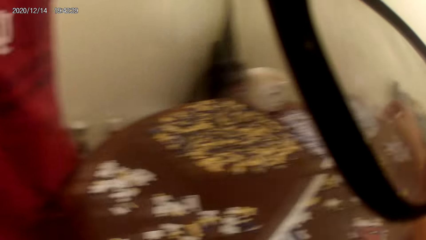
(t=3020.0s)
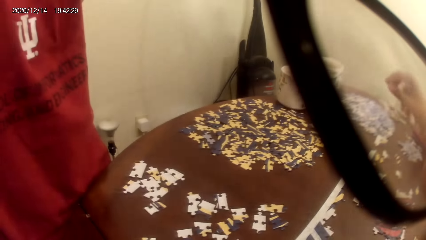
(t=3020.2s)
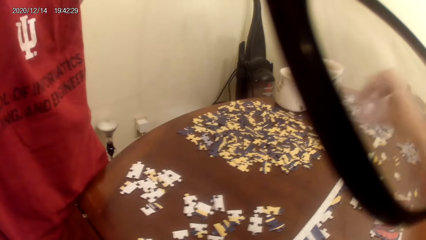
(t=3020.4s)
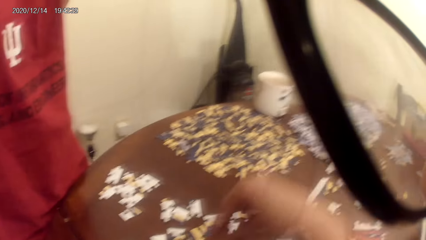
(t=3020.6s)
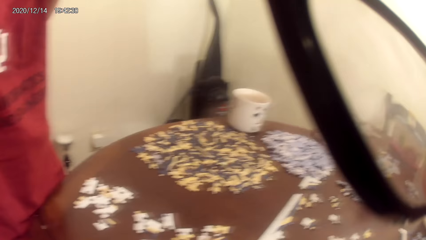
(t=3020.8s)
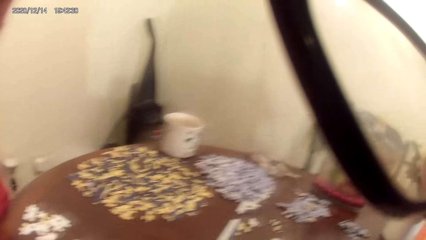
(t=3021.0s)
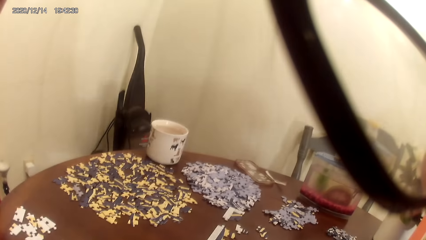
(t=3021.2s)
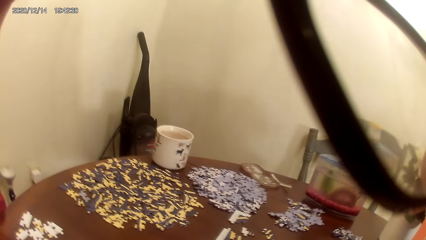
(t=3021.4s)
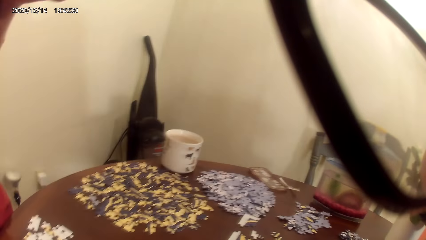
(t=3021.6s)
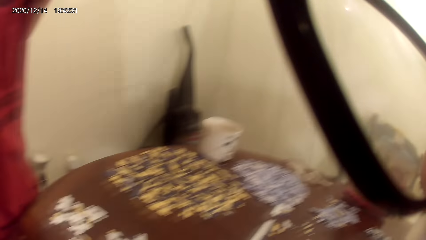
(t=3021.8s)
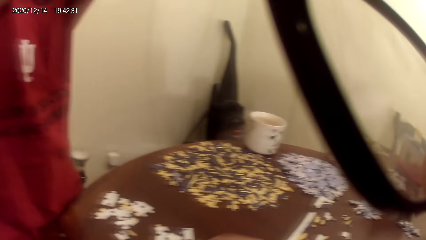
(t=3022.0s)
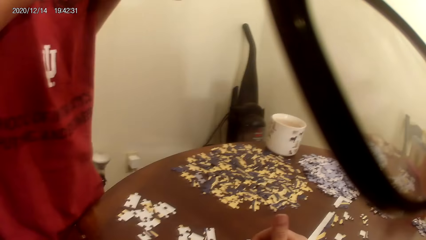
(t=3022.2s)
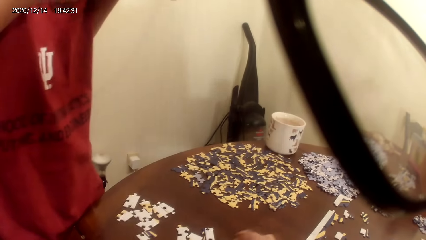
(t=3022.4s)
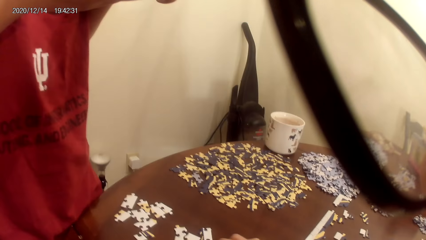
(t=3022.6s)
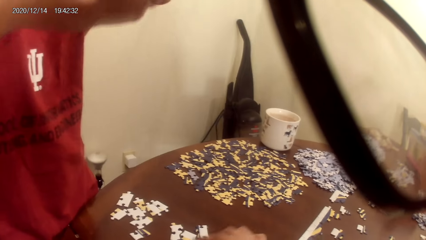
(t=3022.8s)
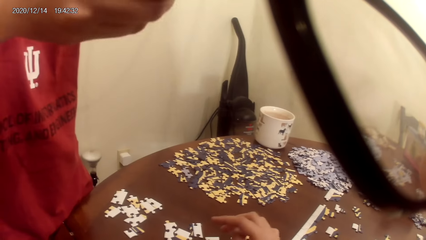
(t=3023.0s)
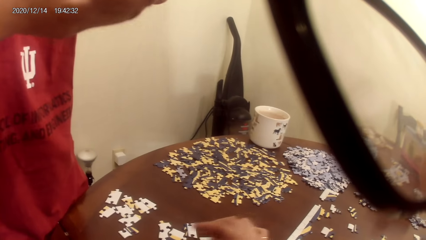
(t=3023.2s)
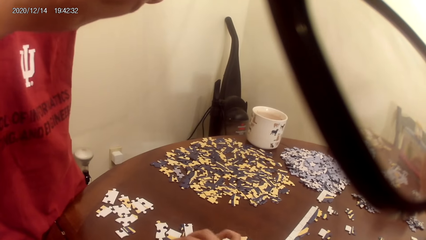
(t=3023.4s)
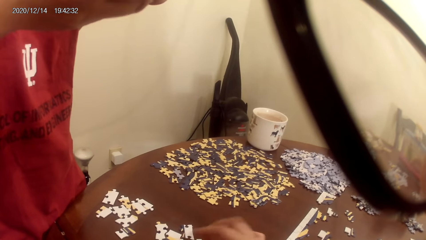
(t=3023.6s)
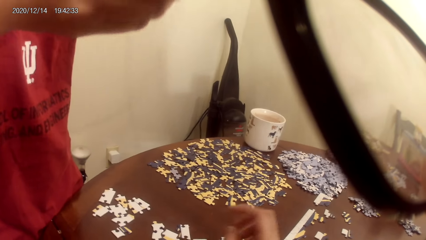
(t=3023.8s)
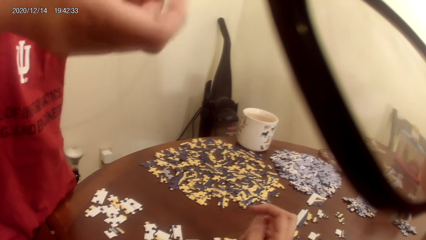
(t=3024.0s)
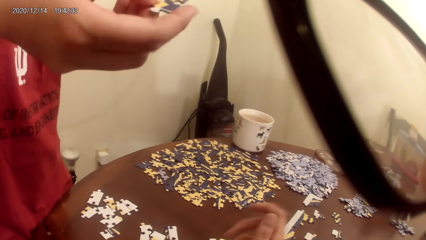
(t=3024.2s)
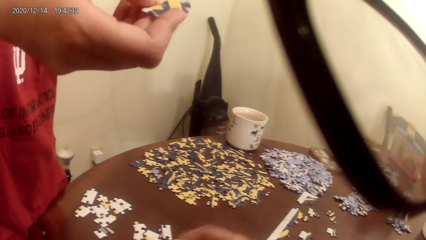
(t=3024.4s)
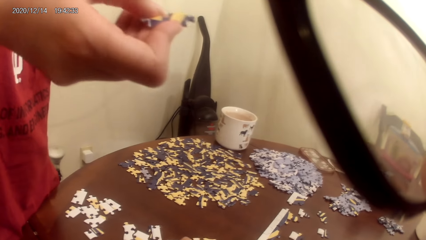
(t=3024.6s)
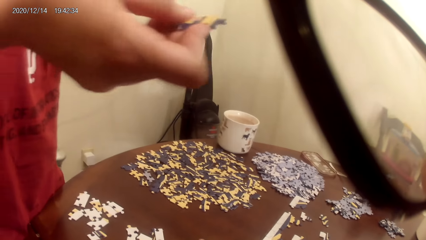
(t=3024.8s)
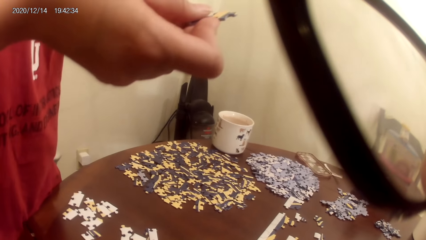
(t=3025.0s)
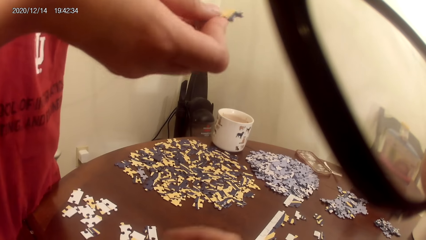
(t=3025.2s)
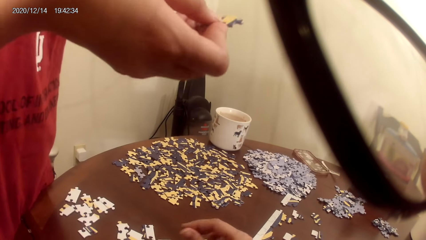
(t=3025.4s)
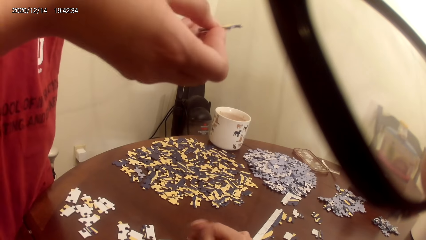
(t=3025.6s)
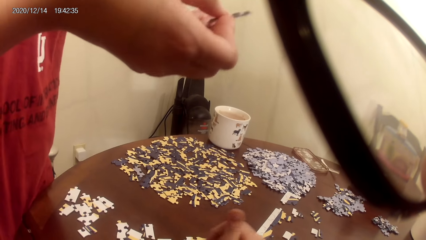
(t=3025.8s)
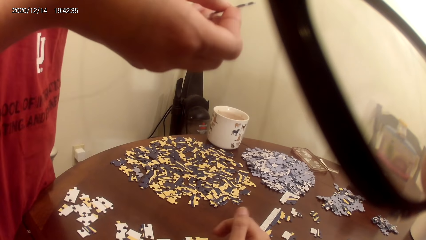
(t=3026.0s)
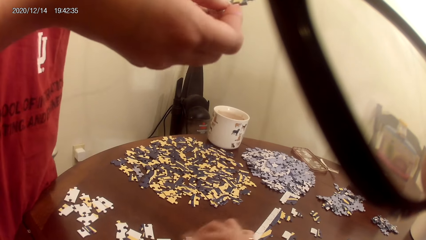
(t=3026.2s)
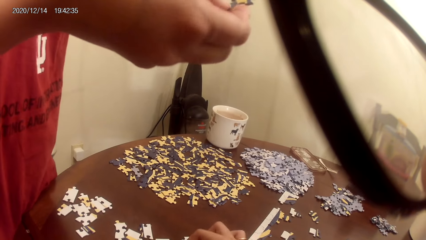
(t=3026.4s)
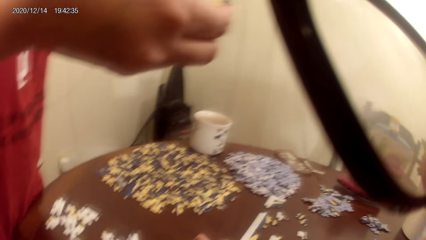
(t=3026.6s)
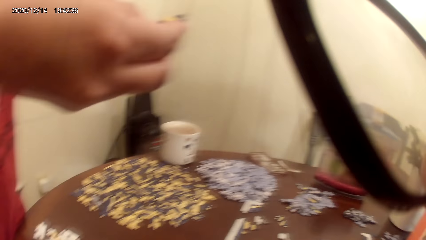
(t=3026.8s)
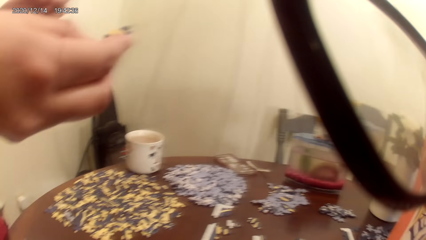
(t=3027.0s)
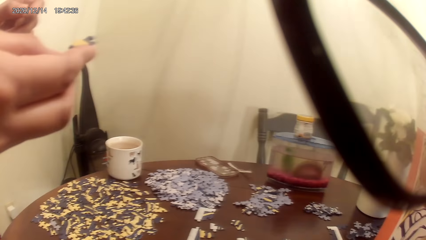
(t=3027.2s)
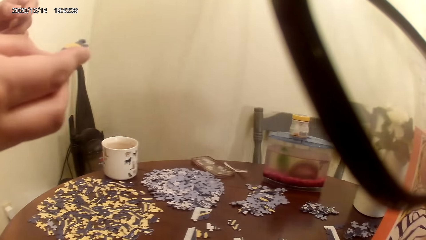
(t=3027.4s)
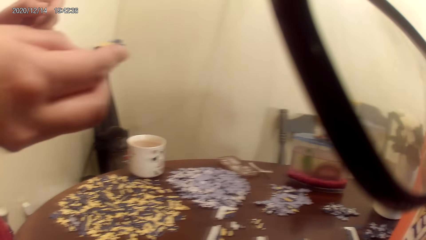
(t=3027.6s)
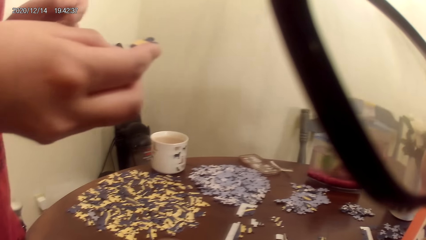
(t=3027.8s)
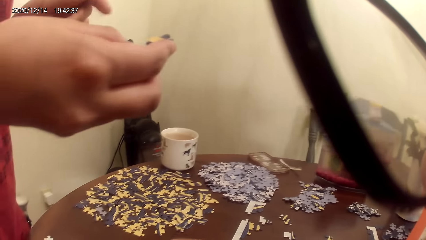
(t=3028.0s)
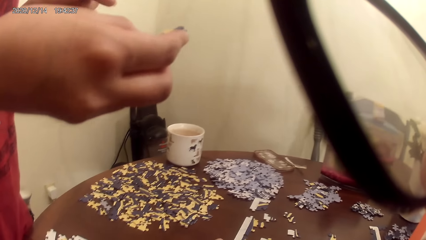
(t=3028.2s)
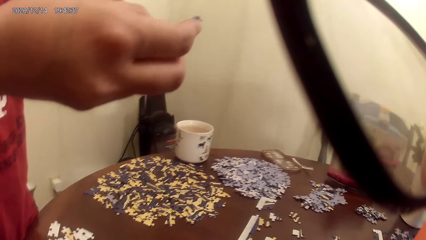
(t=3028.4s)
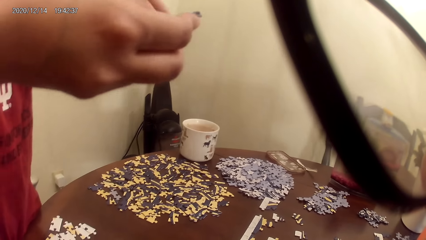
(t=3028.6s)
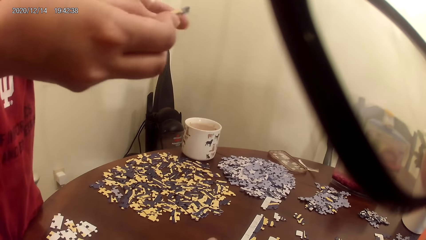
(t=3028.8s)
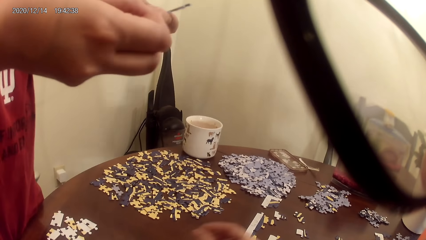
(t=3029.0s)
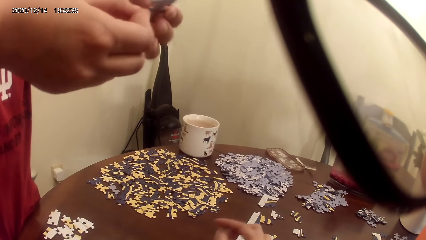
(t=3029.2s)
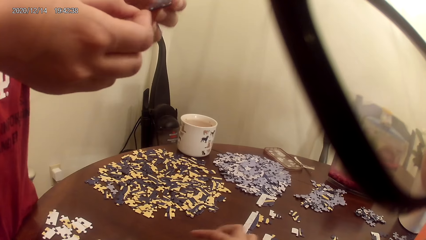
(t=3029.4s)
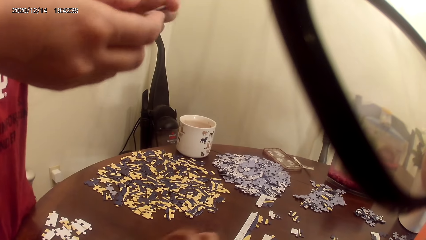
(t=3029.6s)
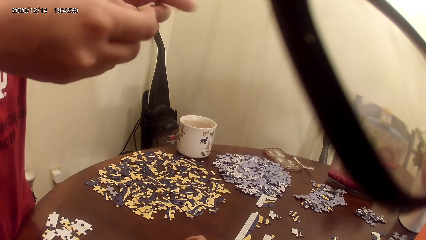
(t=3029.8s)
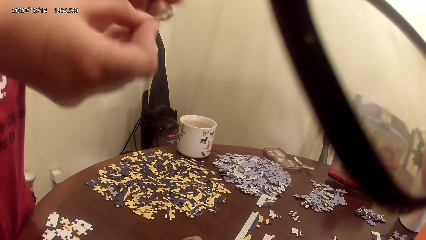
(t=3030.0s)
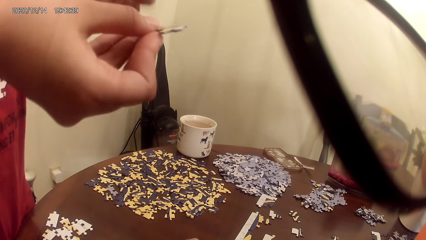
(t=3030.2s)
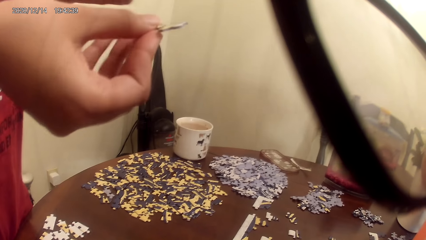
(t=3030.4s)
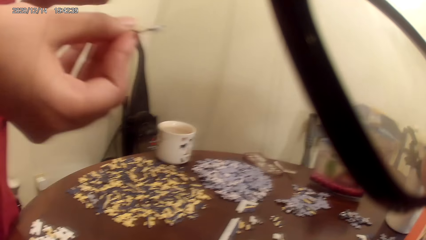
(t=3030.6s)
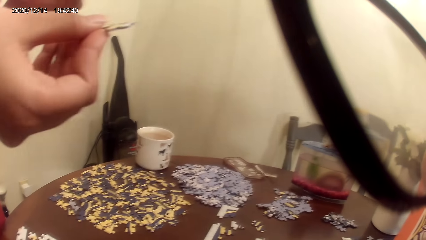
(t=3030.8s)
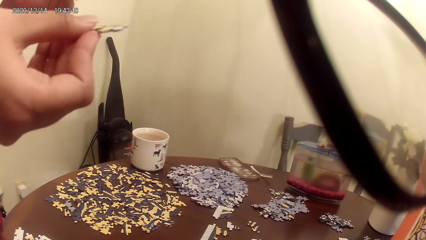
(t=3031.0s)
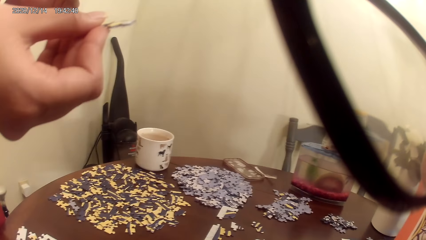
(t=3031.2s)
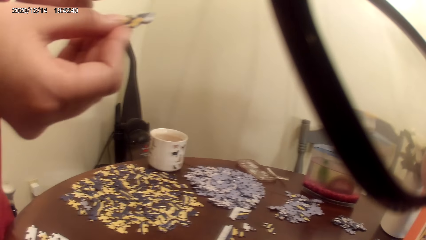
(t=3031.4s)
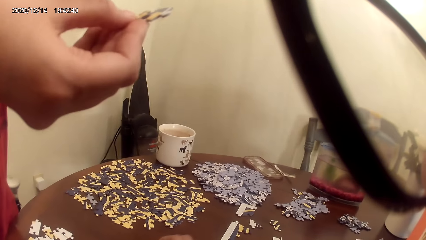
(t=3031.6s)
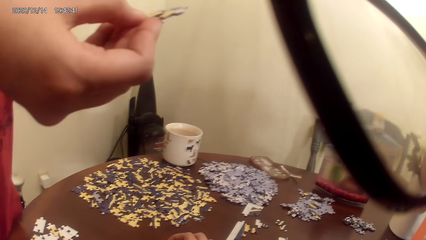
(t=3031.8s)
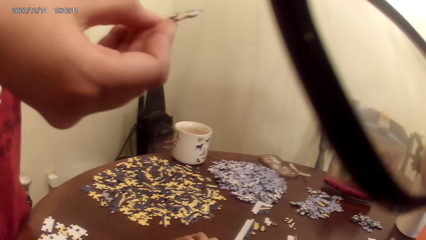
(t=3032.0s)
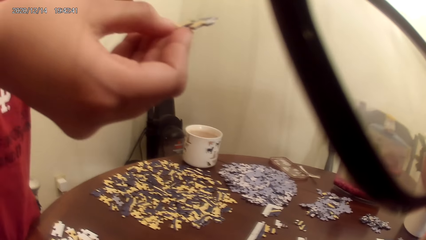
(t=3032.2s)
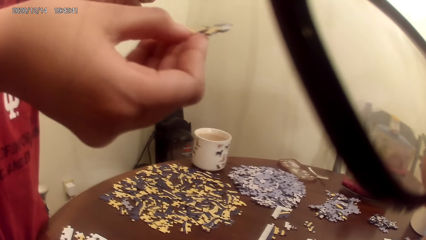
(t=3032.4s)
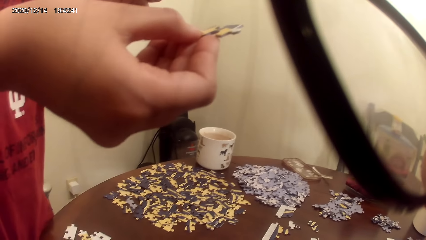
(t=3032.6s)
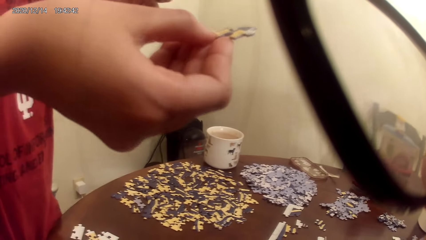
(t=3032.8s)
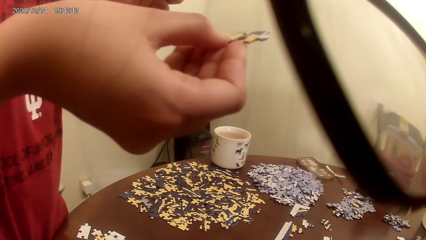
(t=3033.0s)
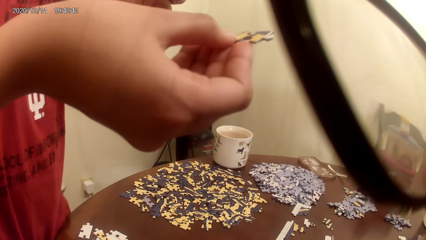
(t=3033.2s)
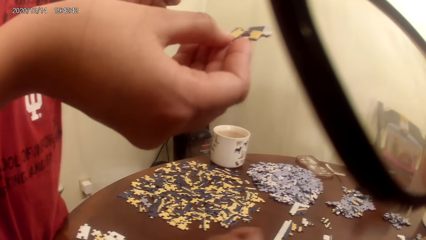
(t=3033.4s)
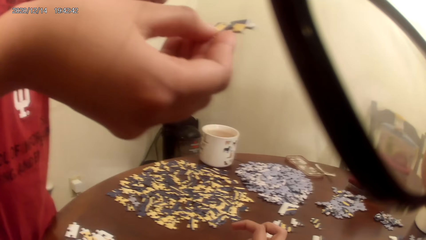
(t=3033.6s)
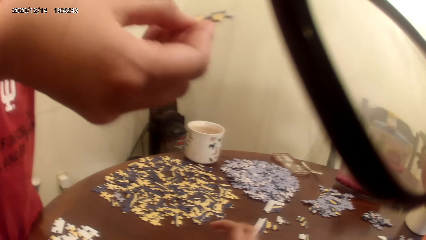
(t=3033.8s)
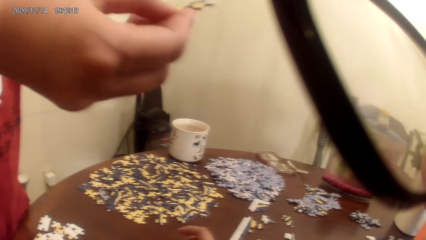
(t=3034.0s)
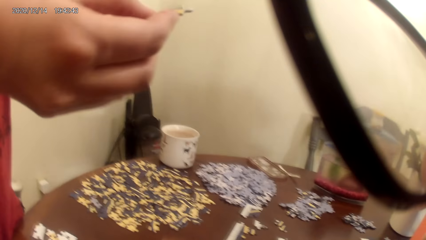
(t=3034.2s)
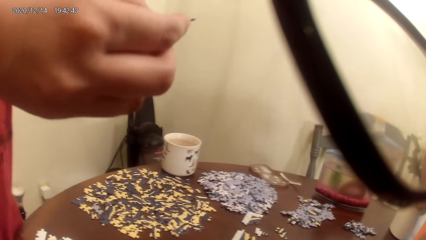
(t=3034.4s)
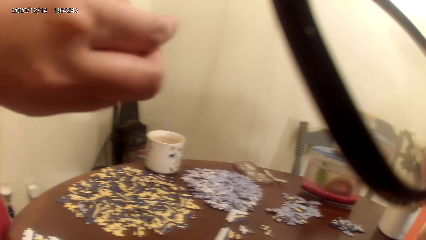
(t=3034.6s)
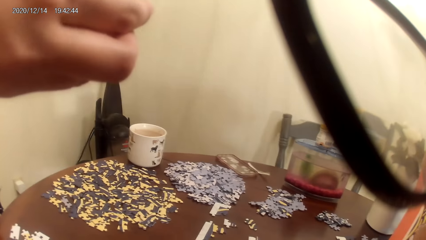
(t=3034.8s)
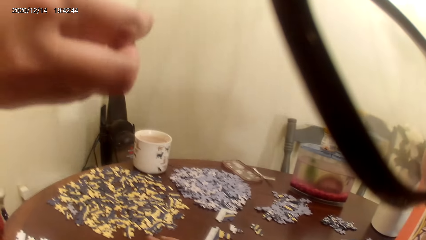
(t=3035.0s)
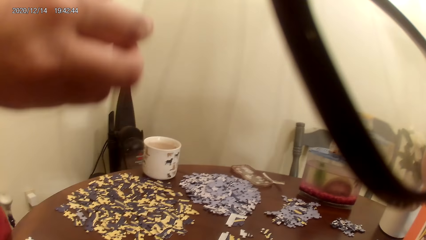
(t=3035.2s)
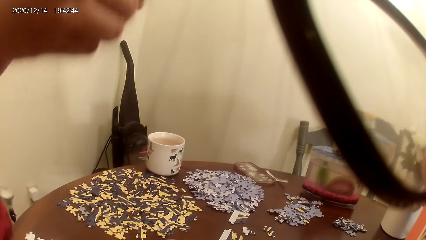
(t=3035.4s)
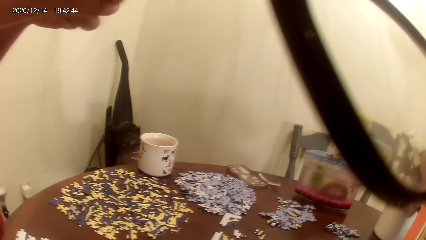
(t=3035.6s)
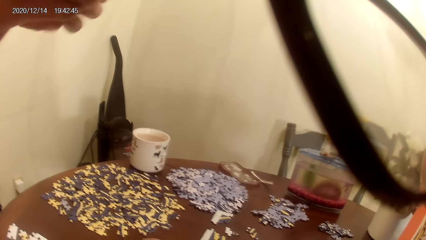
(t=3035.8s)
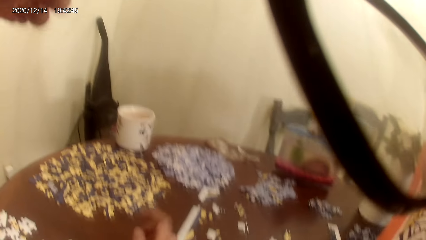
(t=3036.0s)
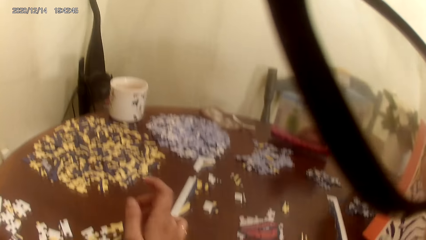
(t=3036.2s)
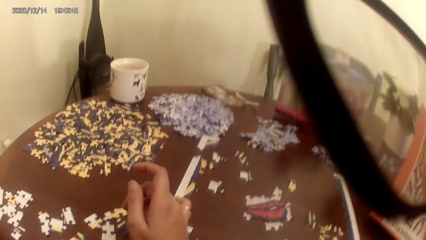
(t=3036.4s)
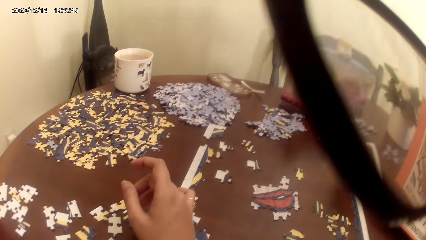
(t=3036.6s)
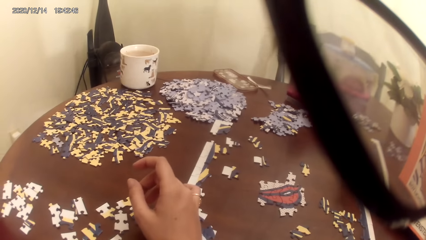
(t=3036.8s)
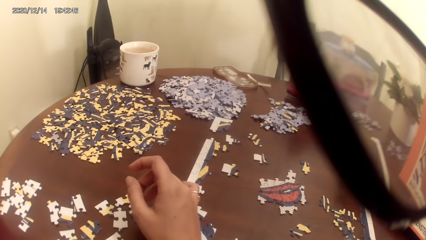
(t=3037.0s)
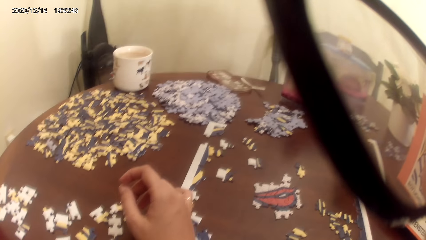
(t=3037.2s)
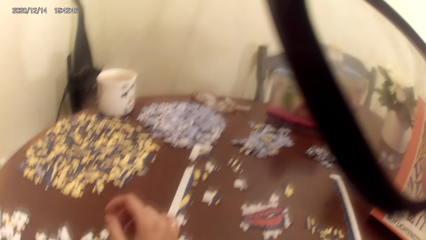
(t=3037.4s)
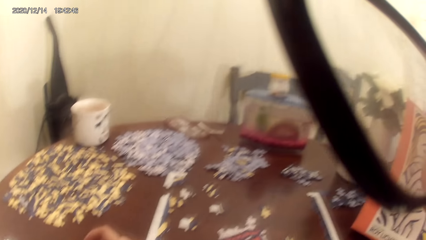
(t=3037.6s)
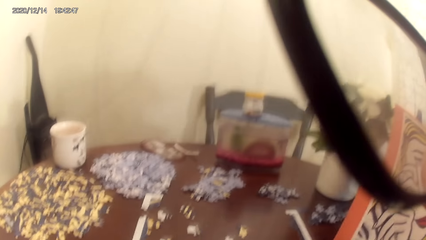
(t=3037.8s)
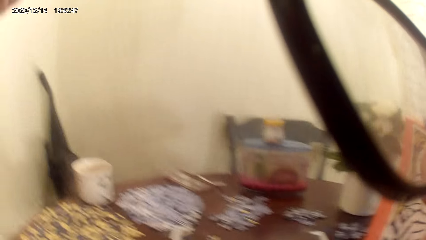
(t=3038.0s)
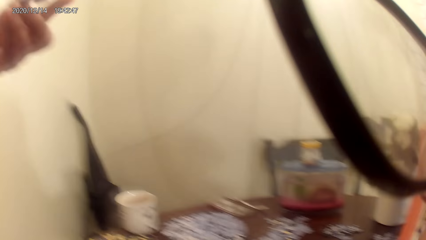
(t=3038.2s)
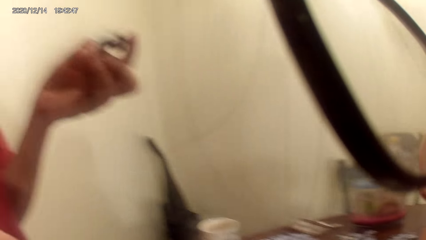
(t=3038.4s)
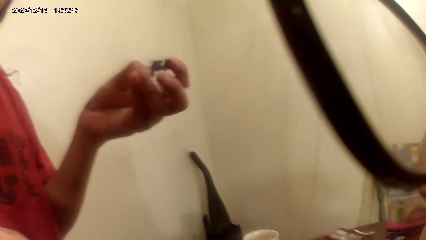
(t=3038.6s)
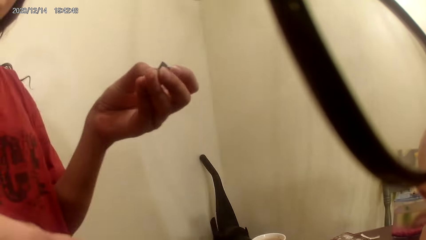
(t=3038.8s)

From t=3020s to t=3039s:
A lady talks with the camera wearer. The camera wearer plays the jigsaw puzzle. The lady holds the puzzle. The camera wearer plays the jigsaw puzzle and talks with the lady. The lady talks and laughs holding a puzzle piece.
